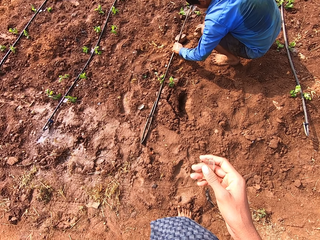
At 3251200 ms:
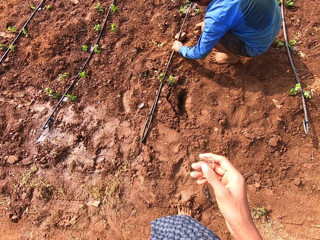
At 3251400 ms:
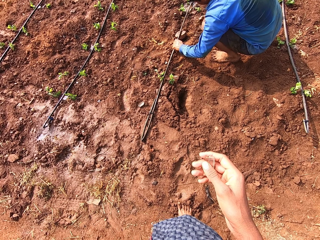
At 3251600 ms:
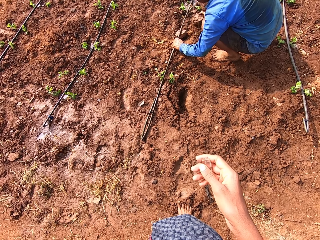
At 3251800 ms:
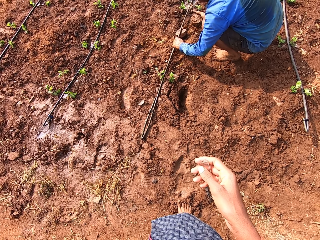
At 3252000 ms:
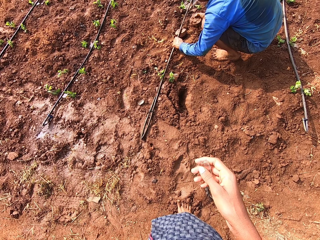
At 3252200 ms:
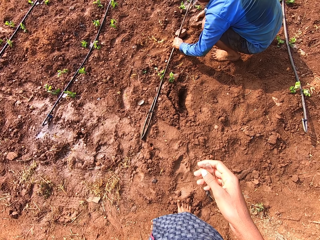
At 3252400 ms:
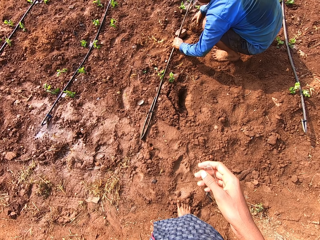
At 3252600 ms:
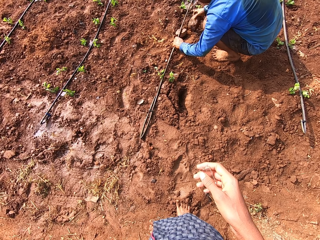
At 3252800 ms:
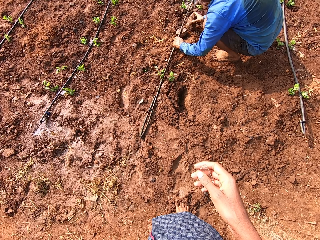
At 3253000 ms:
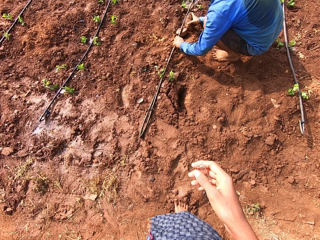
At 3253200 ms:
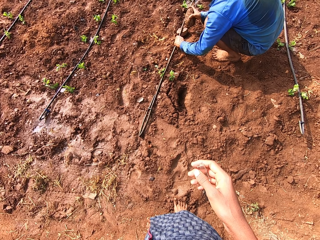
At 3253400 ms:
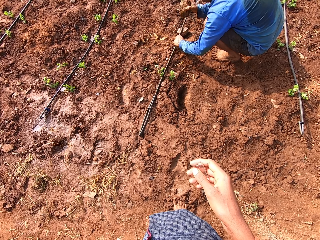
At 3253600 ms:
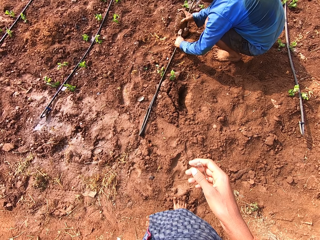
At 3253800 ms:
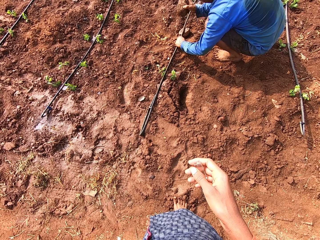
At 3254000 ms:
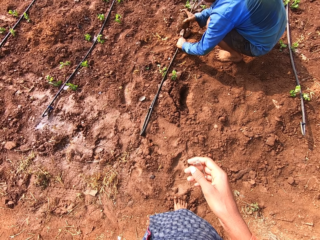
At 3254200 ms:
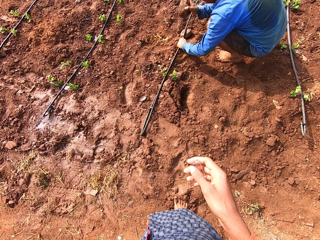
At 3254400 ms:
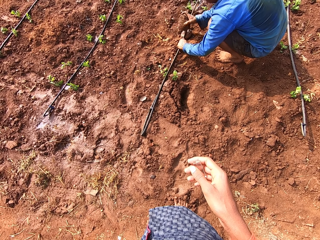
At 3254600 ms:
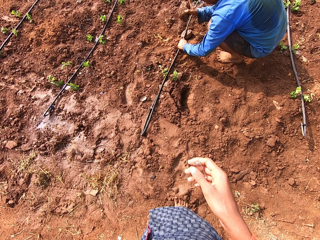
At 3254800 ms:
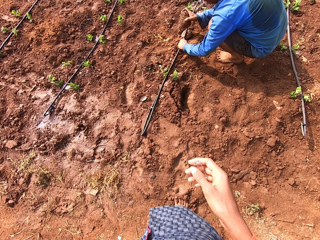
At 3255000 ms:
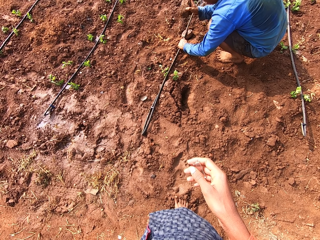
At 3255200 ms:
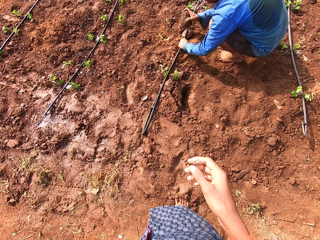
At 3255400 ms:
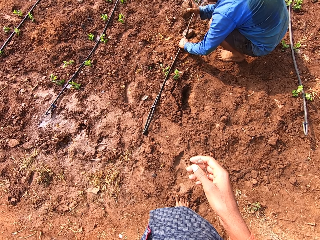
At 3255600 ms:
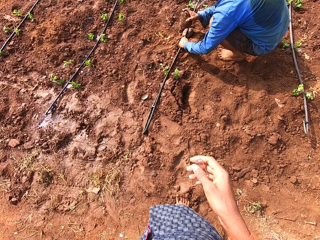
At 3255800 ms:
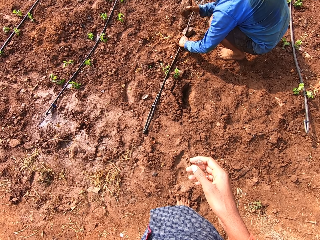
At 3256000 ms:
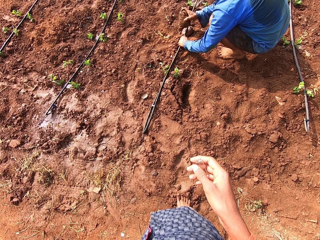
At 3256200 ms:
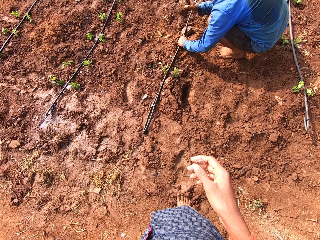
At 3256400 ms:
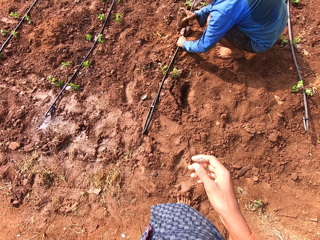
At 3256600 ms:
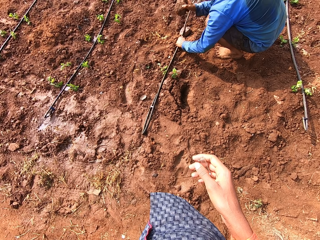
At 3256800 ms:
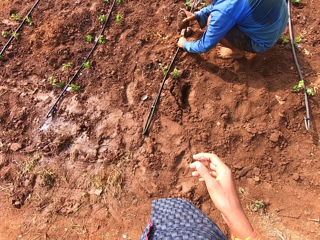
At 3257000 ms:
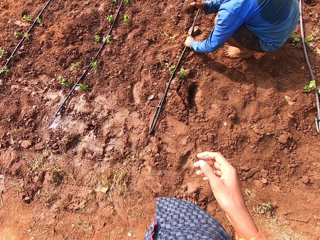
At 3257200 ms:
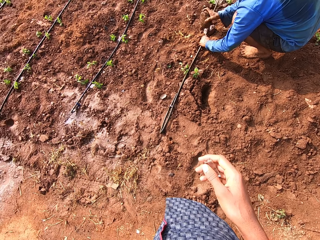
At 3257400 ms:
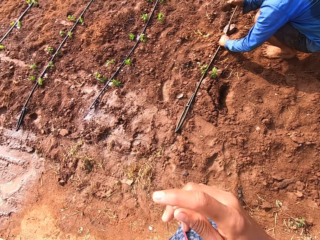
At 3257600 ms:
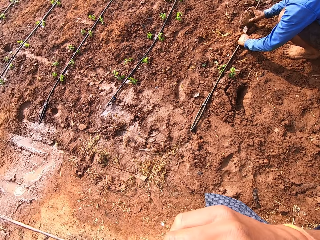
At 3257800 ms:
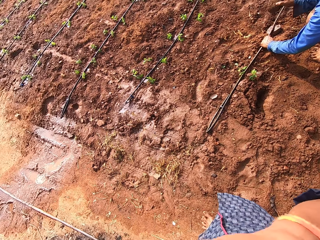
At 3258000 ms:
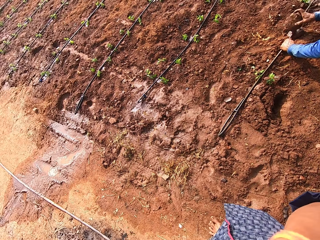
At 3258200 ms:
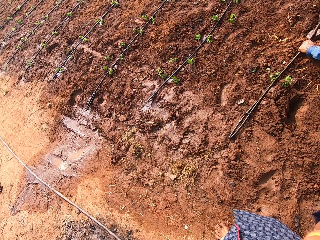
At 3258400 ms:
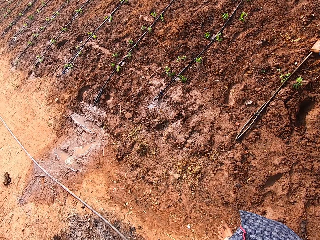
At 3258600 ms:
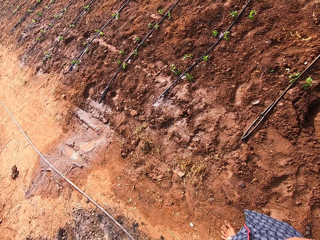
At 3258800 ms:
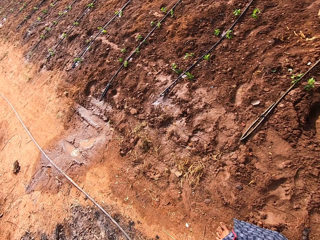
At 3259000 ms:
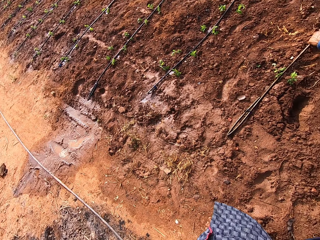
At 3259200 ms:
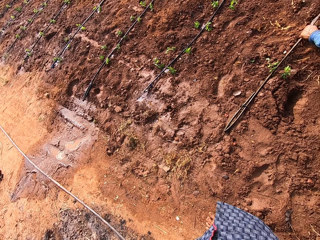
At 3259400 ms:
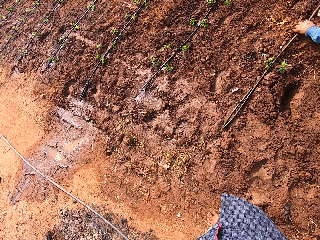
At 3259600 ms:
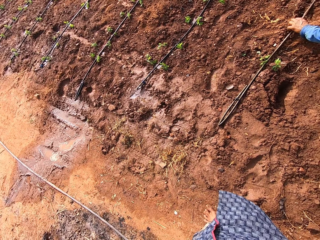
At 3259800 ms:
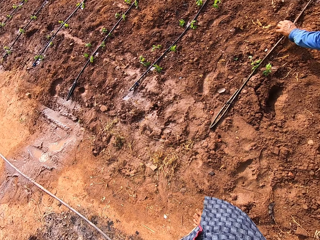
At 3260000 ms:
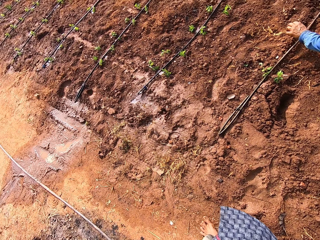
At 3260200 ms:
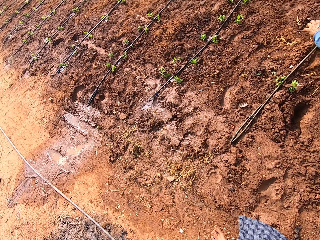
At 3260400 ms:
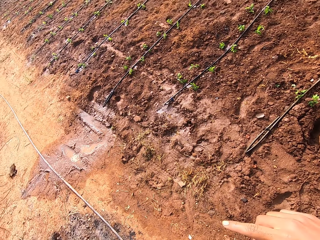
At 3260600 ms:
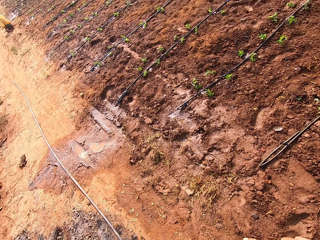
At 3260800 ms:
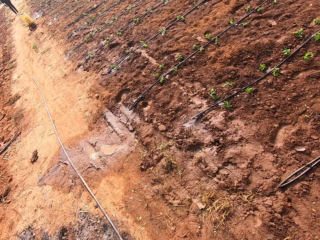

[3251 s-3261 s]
The camera wearer looks at a man. The man picks up a stone from the ground with his right hand. The camera wearer stares at the man. The man hits the leaking hose in his hand on the ground with the stone in his right hand. The camera wearer raises his right hand towards his face.

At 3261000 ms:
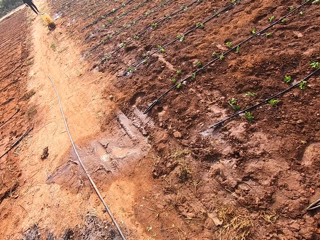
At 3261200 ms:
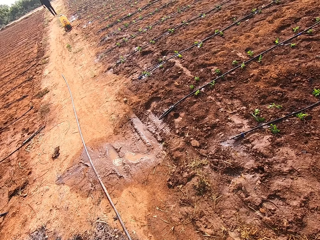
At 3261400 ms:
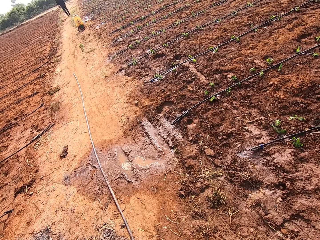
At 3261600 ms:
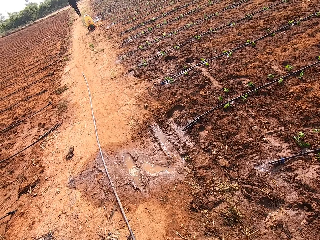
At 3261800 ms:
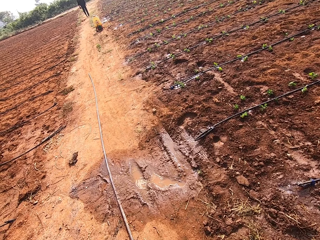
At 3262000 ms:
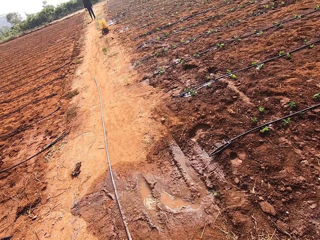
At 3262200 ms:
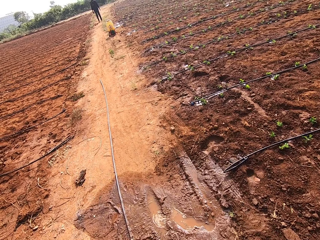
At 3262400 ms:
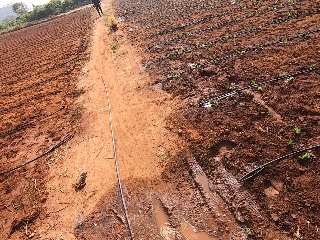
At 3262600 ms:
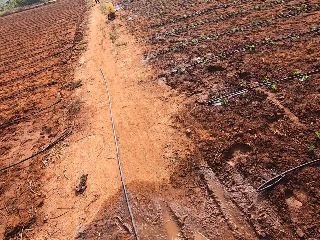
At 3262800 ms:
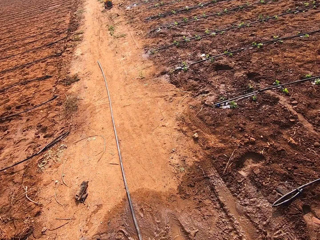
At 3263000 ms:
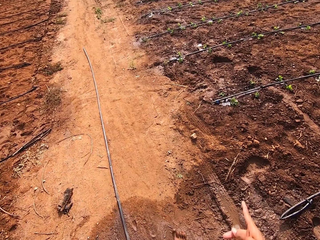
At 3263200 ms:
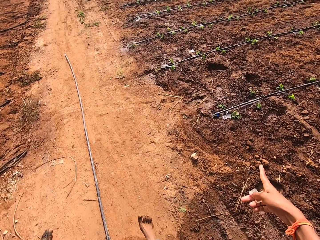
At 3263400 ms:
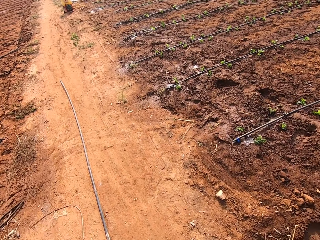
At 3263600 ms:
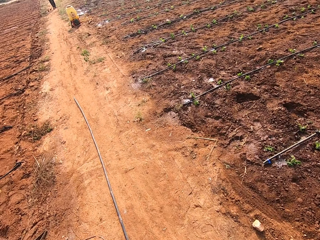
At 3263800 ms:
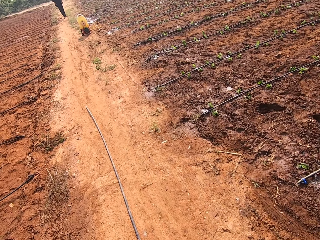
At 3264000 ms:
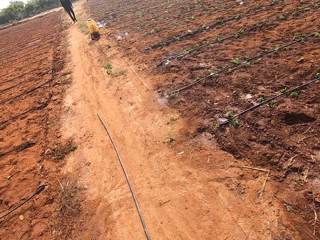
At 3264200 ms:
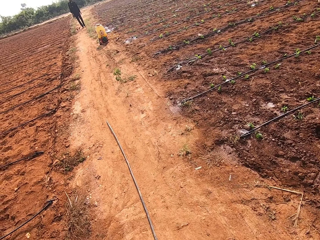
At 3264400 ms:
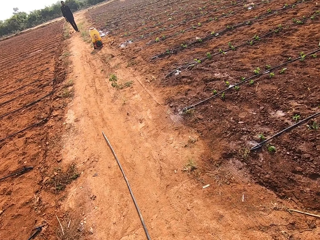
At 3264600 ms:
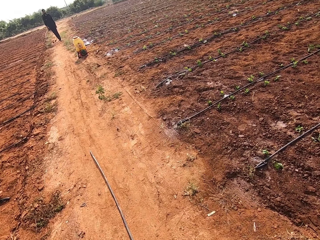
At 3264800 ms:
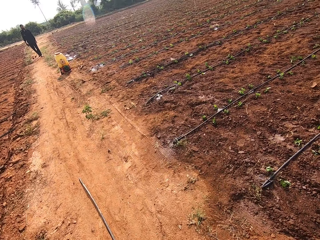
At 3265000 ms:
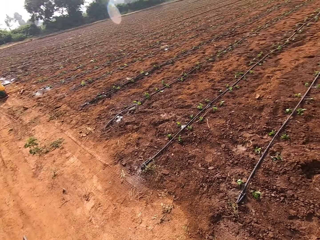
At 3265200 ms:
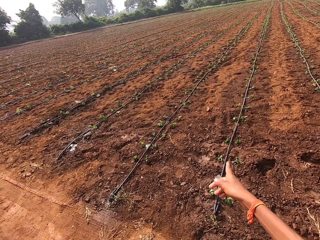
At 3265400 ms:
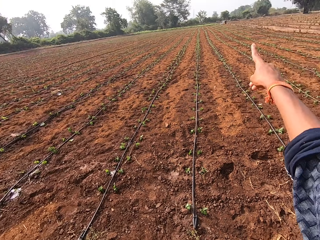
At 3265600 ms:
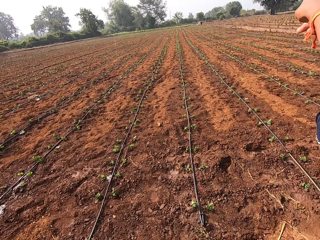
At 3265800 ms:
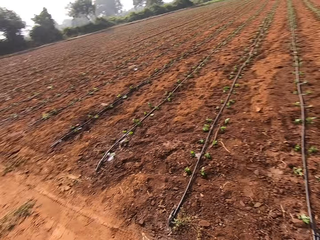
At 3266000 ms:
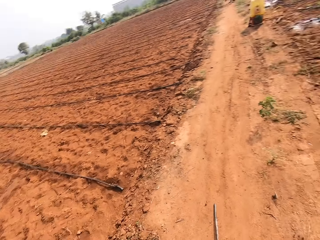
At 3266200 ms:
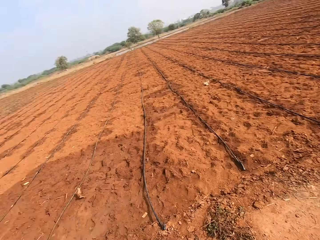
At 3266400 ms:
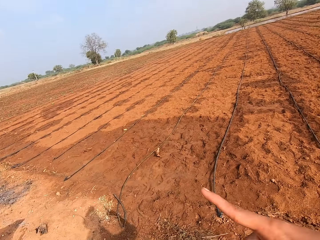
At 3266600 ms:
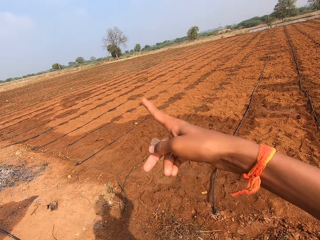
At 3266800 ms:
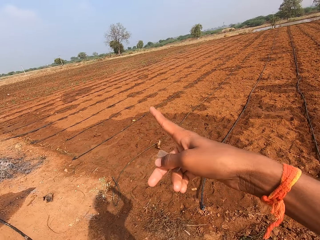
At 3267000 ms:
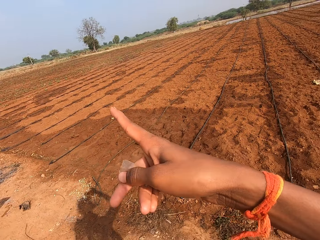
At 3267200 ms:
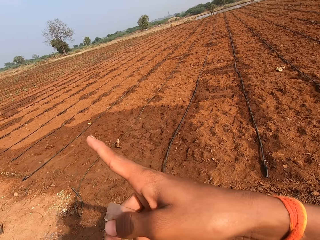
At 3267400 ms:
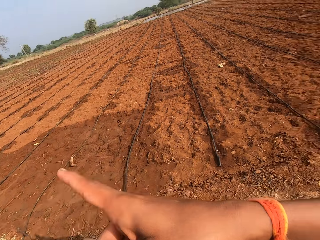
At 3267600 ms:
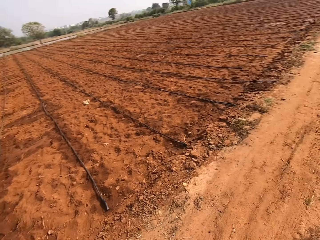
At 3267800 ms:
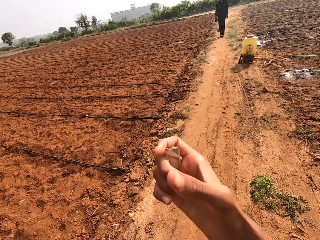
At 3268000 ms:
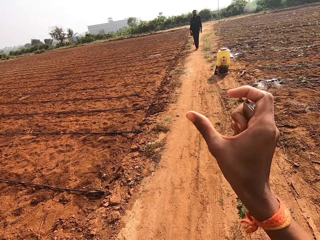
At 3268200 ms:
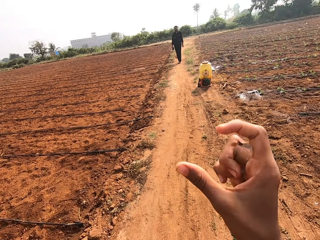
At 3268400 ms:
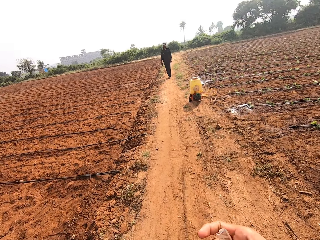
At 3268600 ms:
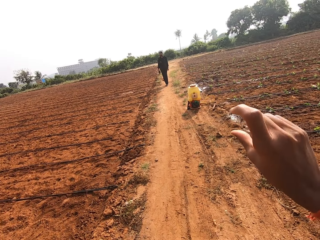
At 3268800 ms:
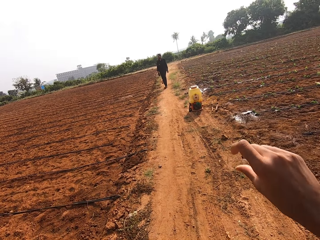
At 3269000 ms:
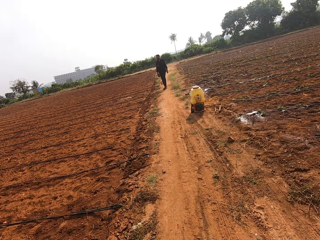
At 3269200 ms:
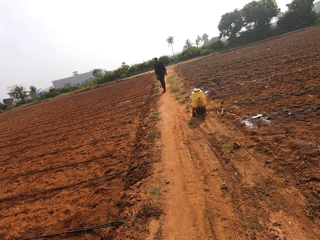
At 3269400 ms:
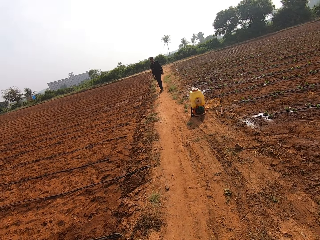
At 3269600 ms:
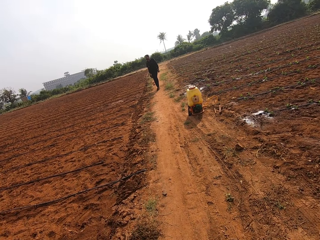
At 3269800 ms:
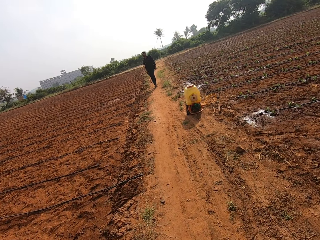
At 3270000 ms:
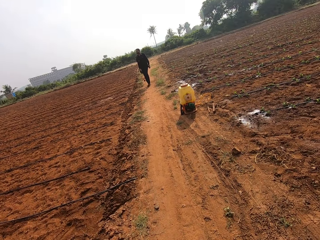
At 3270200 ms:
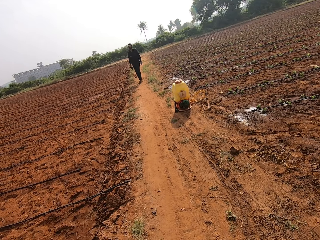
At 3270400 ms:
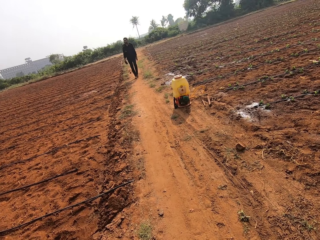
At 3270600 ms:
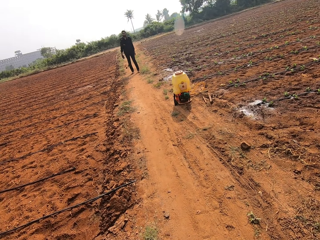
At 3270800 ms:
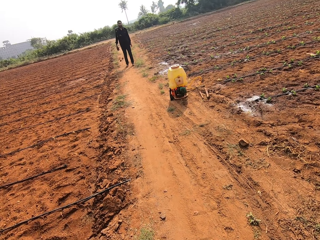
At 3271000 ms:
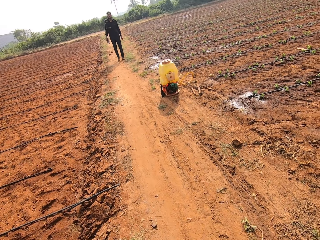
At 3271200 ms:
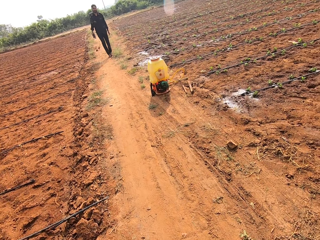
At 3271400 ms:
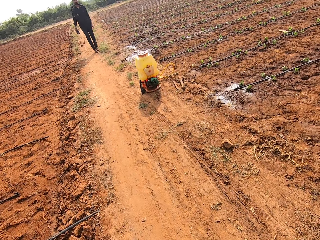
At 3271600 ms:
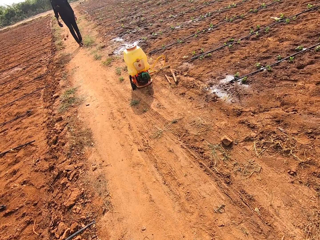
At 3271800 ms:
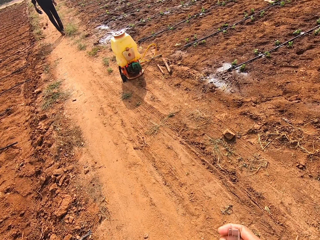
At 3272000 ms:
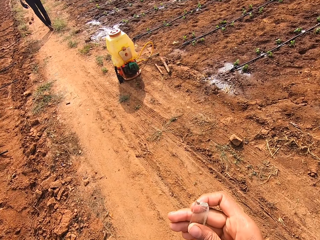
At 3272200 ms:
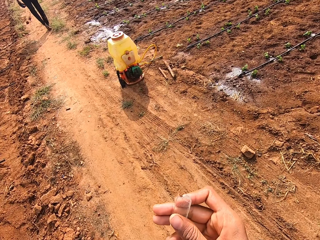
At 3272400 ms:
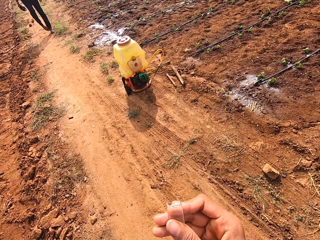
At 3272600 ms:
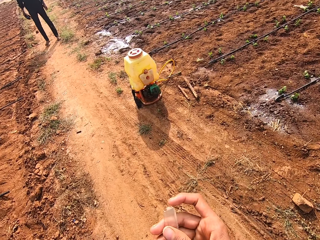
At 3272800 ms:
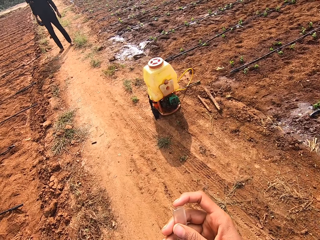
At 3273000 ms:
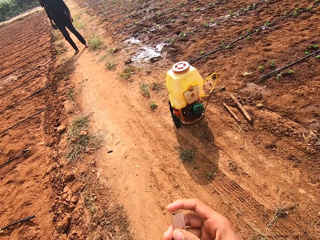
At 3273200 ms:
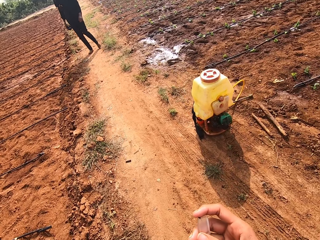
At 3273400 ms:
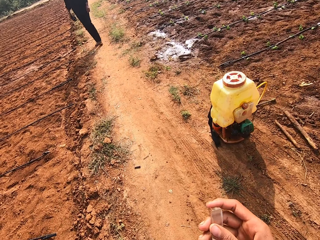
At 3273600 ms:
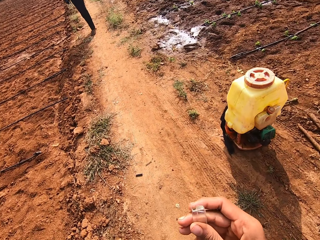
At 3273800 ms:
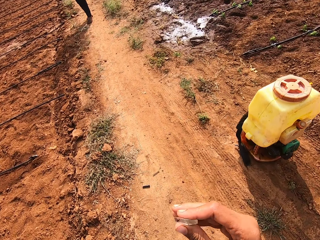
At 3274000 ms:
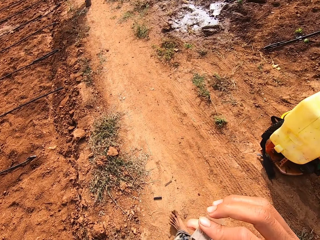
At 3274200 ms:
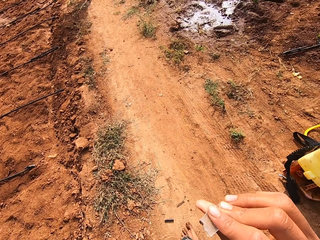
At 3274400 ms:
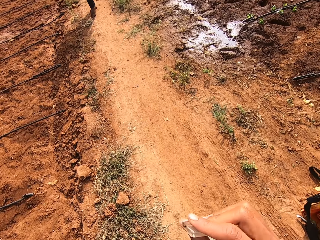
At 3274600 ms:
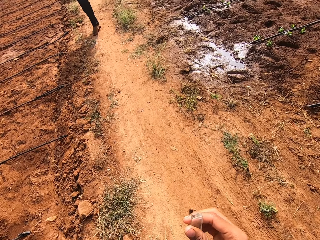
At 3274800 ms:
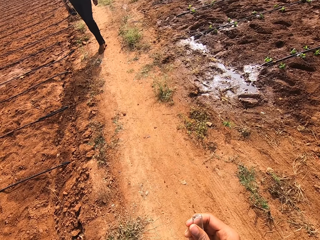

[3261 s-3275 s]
The camera wearer walks along the path on the farm. He points his right hand to the plant on the ground. He walks along the path on the farm. He points his right hand to the field on the farm. He looks around. He gestures with his right hand. He converses with a man on the farm. He walks on the path. He checks the glass piece in his right hand.
